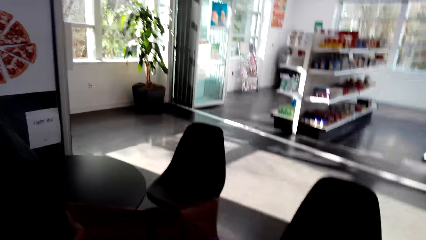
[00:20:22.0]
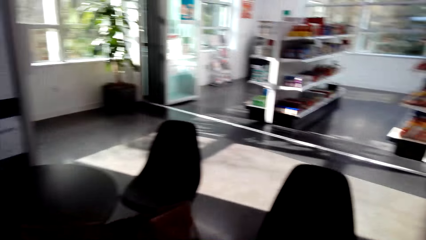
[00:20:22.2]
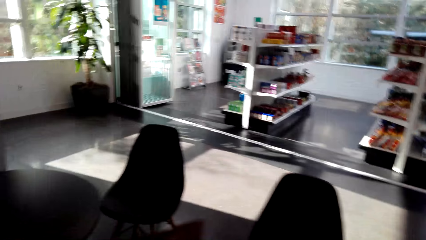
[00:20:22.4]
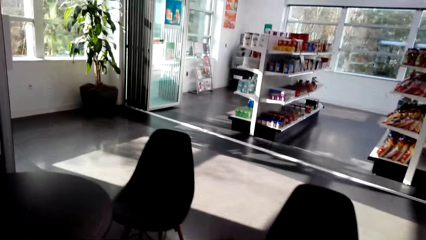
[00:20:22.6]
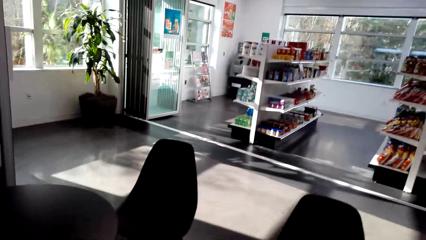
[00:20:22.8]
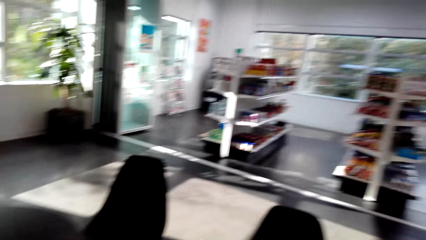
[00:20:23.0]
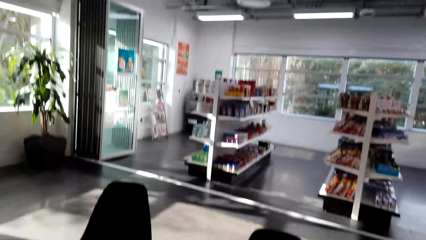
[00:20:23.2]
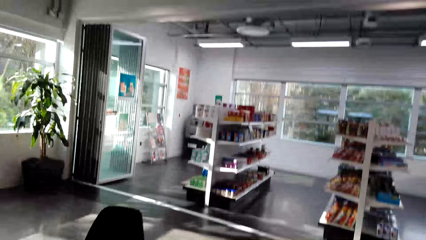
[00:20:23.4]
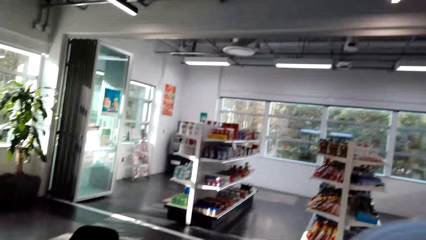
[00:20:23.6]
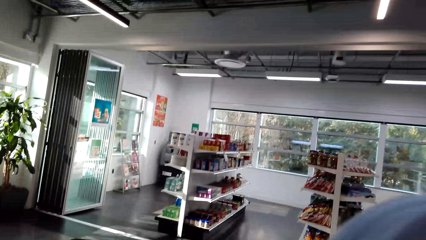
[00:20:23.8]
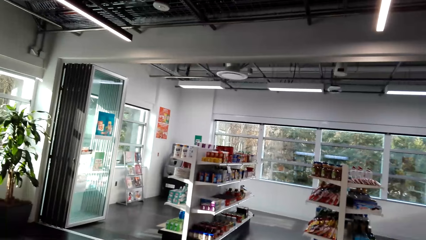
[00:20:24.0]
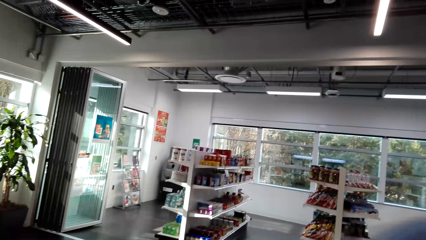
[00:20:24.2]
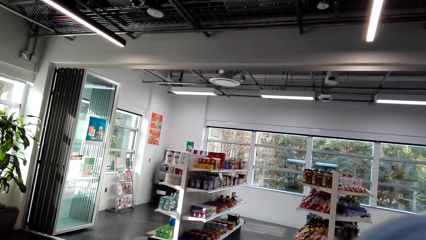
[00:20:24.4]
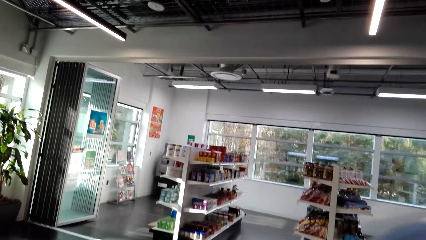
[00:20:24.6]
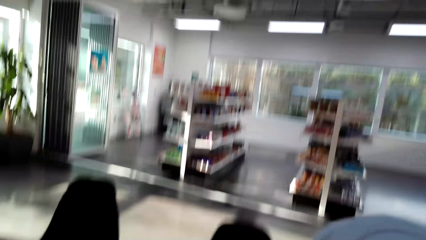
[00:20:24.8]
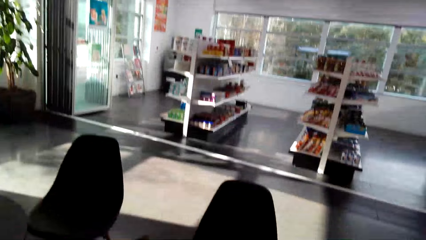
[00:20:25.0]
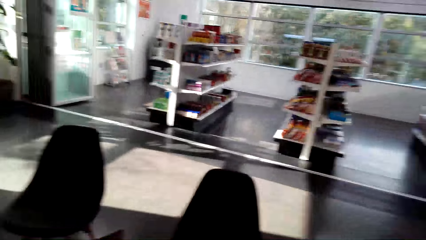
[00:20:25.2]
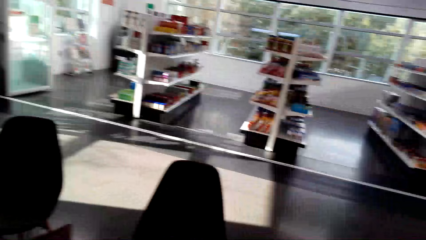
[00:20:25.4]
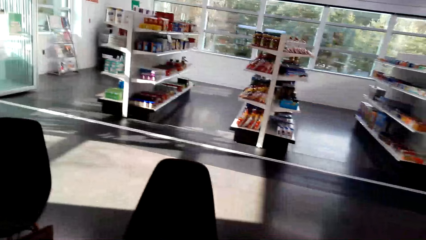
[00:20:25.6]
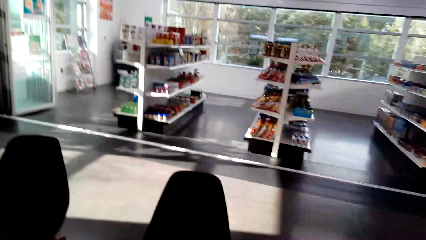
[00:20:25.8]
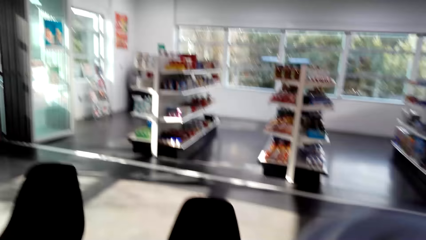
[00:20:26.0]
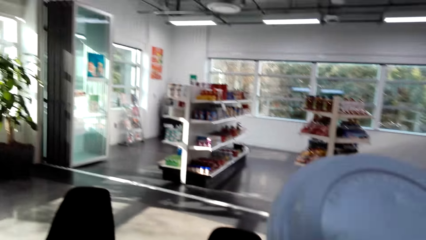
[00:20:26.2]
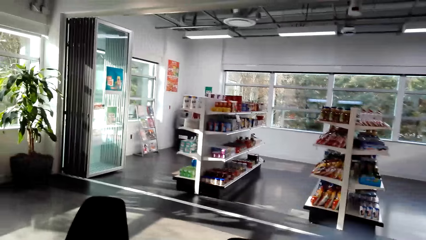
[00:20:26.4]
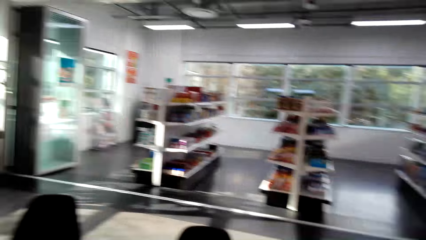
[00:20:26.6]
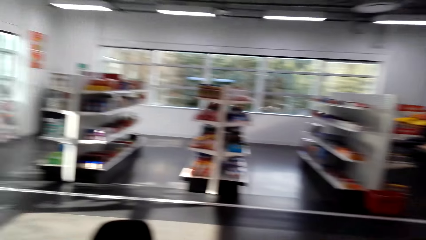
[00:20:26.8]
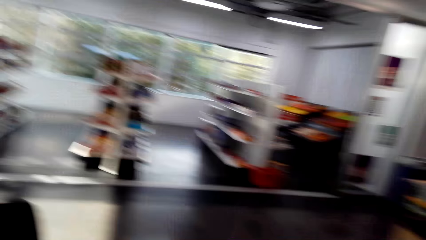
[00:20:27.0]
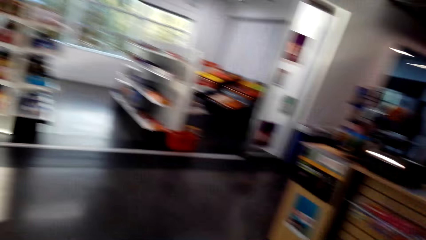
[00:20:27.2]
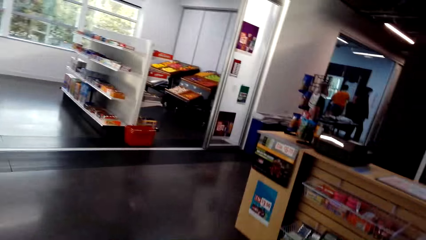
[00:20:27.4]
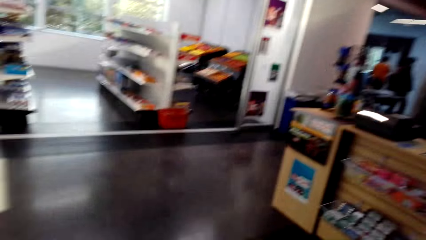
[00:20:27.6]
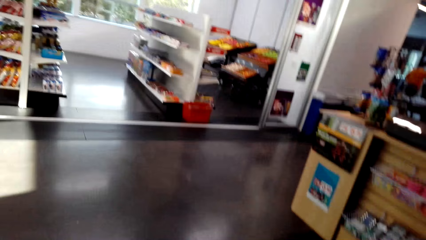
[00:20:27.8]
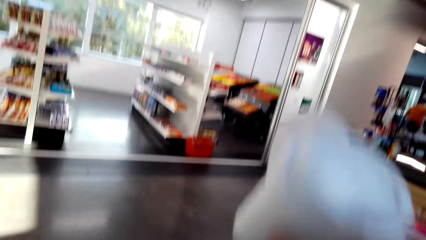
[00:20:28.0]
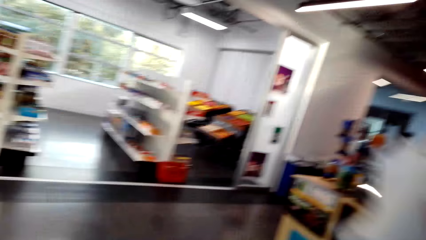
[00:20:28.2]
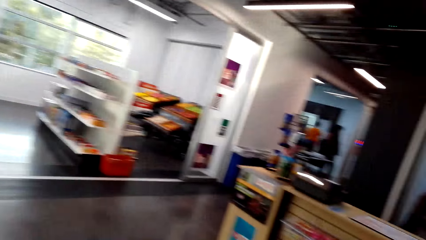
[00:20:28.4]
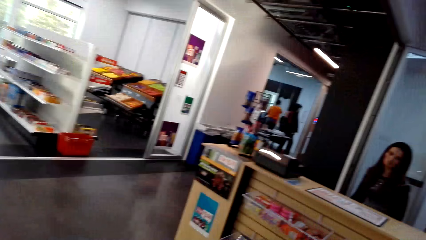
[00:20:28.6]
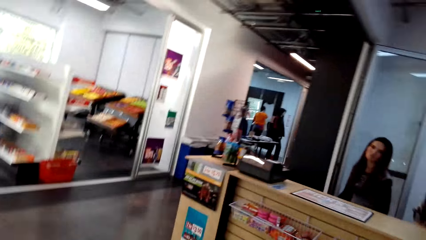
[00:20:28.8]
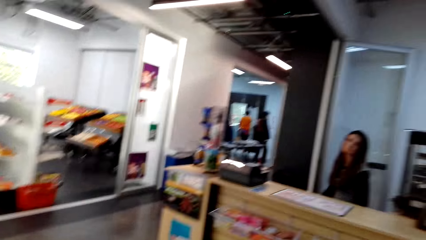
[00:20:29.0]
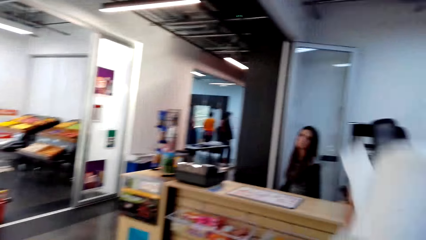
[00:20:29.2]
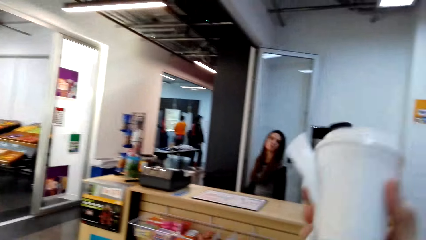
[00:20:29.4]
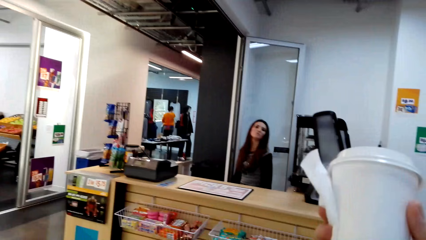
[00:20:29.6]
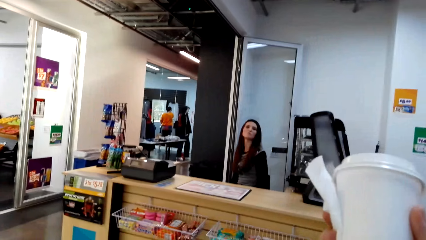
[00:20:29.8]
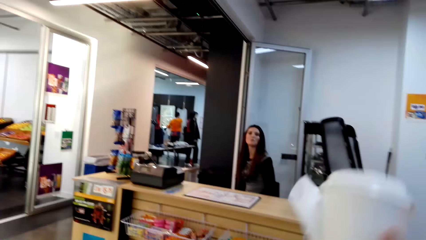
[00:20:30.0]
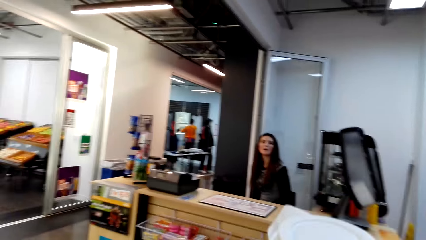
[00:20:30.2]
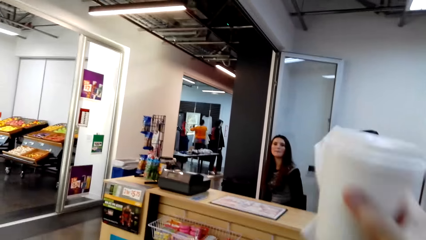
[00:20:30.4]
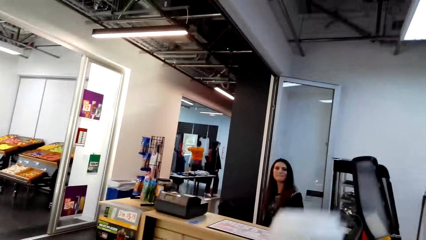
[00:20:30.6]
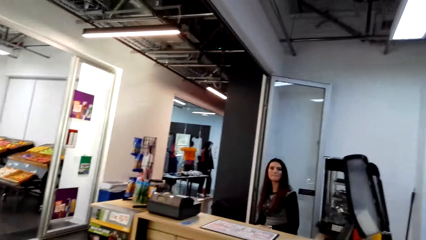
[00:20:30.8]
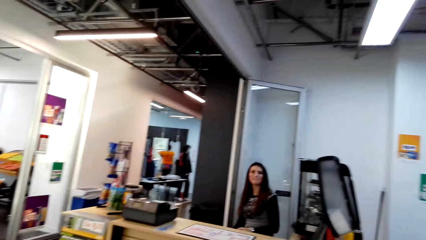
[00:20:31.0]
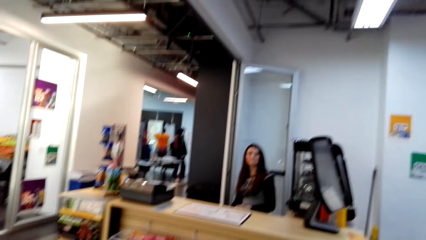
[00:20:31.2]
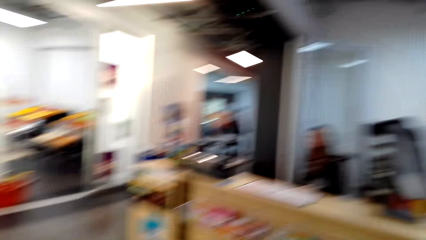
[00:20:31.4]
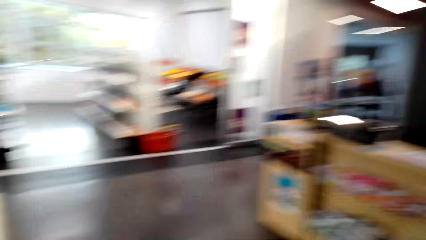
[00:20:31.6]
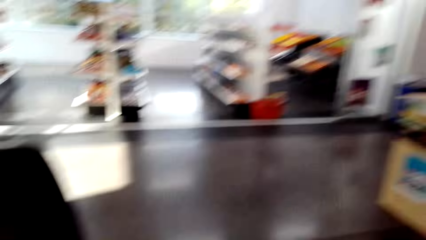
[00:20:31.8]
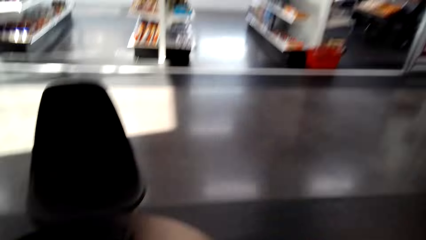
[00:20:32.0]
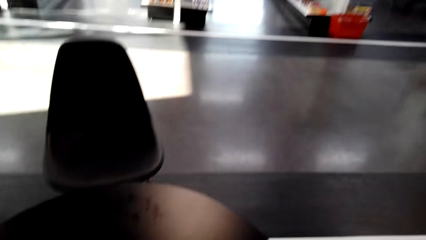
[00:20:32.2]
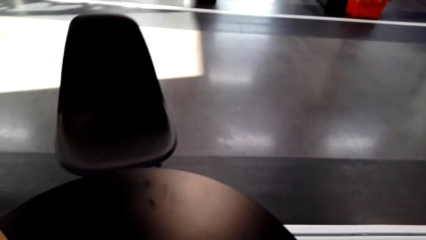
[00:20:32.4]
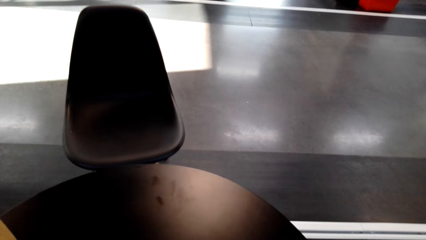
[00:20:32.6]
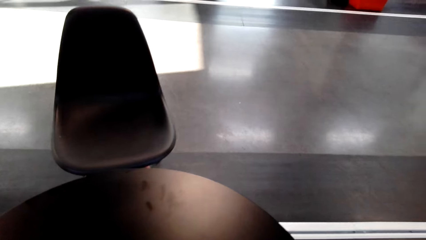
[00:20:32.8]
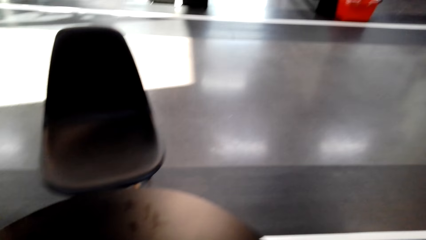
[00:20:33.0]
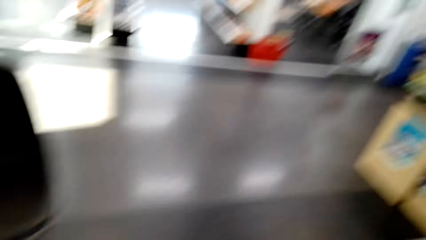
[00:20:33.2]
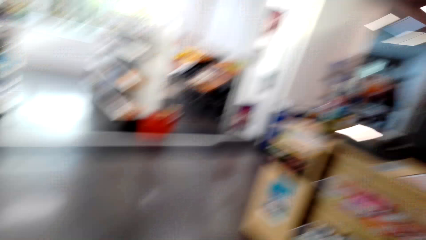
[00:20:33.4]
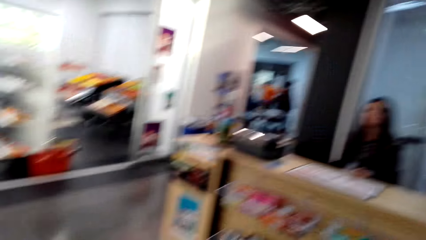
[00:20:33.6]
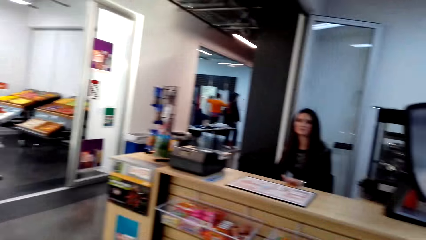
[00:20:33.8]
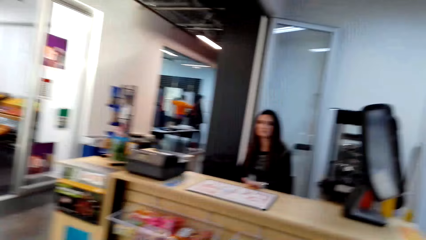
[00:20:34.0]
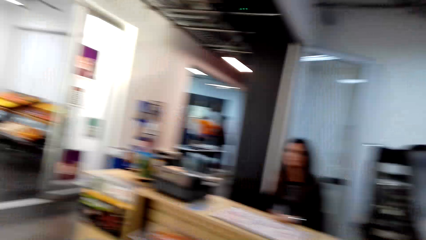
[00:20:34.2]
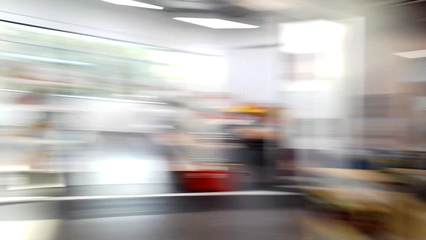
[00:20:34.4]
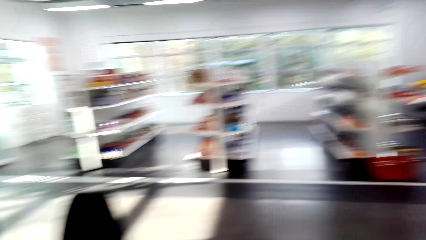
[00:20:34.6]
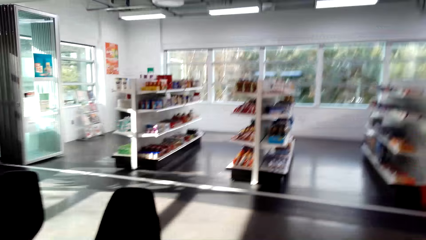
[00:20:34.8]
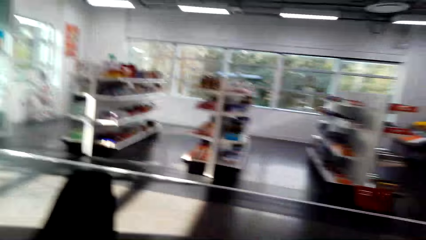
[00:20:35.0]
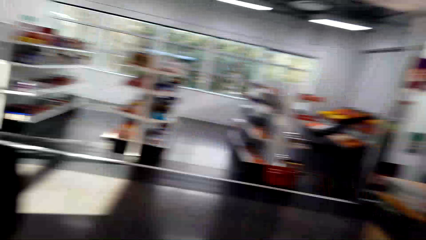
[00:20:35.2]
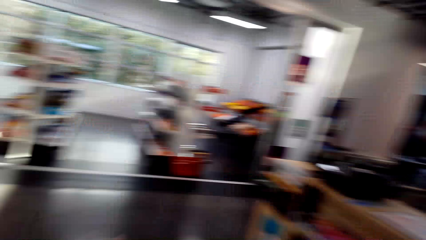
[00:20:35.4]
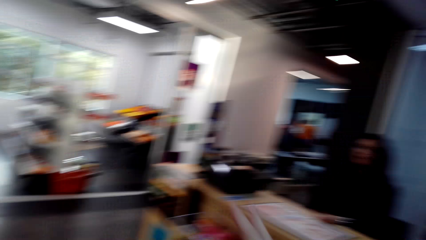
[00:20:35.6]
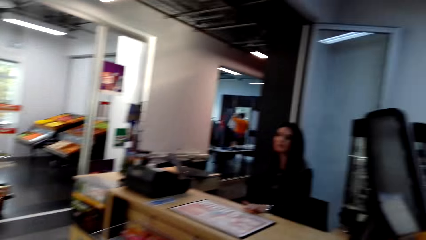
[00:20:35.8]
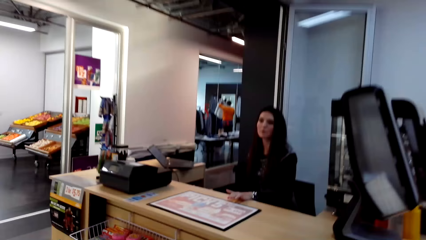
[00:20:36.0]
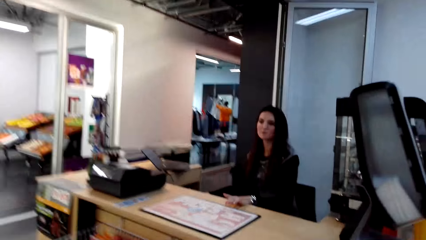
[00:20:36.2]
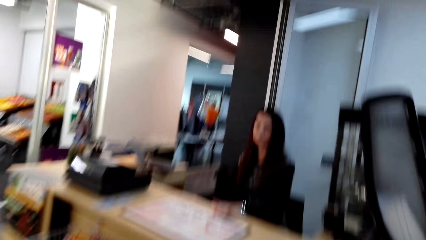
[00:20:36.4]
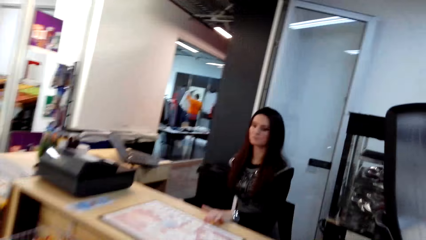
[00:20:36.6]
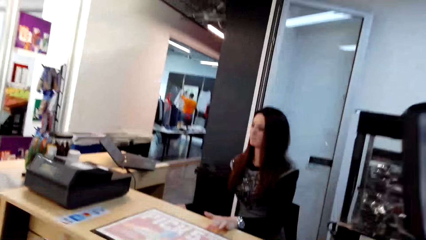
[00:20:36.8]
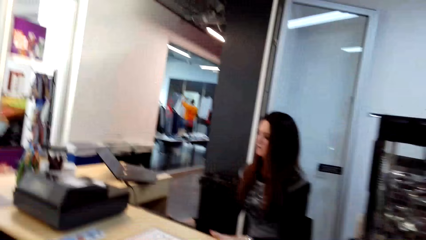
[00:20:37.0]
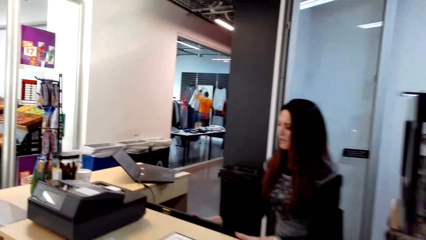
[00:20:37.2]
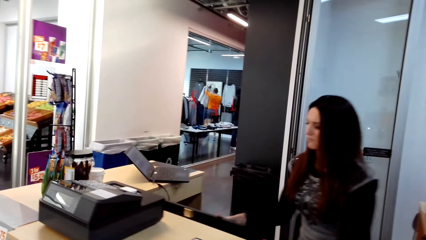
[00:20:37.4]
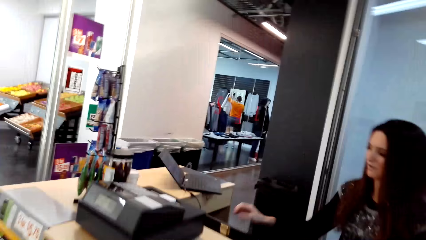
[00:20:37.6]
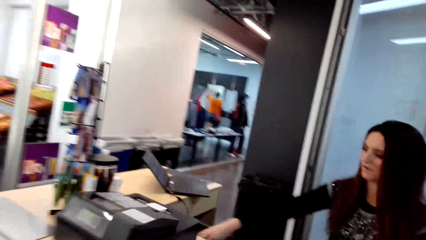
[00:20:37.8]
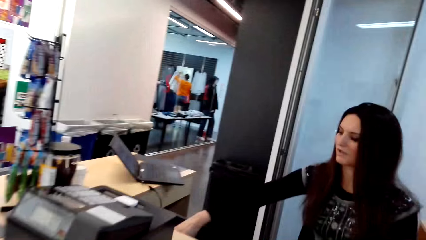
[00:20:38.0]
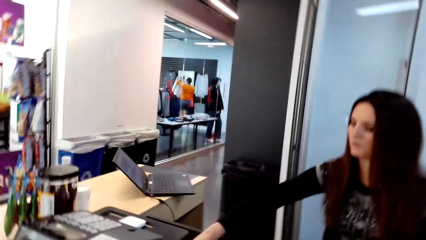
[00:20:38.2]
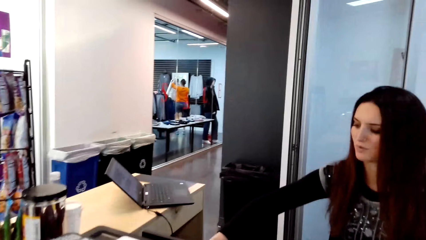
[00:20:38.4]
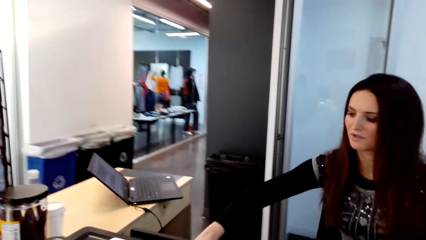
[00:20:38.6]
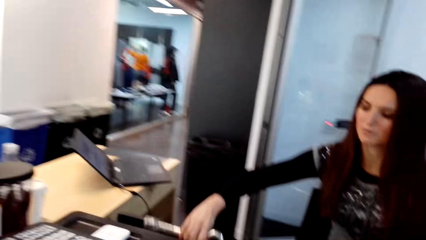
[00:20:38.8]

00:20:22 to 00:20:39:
The camera wearer shows the man the bottle of yoghurt. They walk to the supermarket counter.
